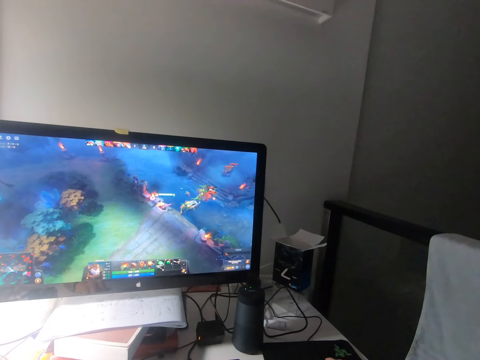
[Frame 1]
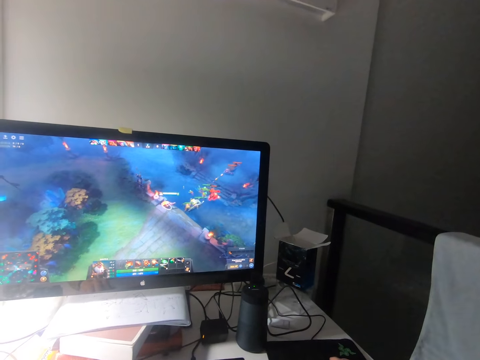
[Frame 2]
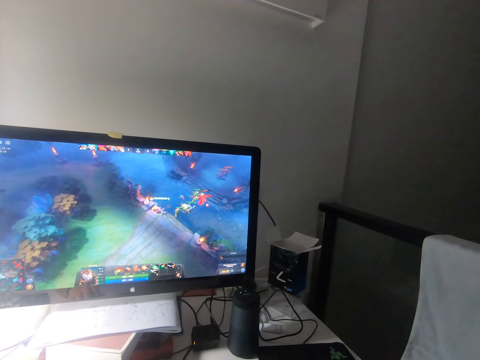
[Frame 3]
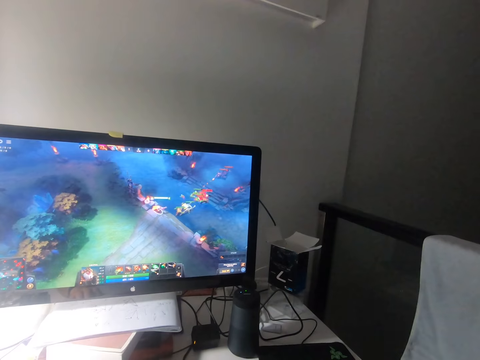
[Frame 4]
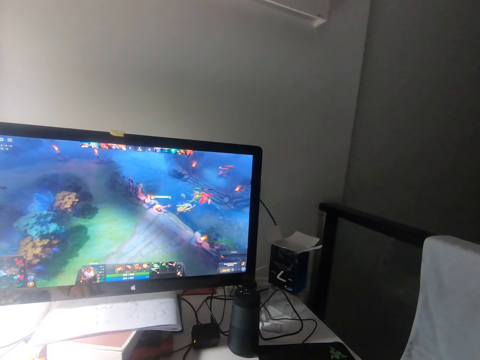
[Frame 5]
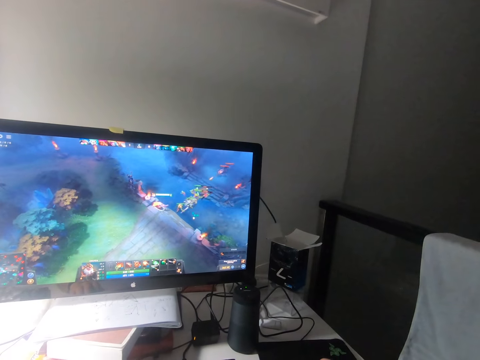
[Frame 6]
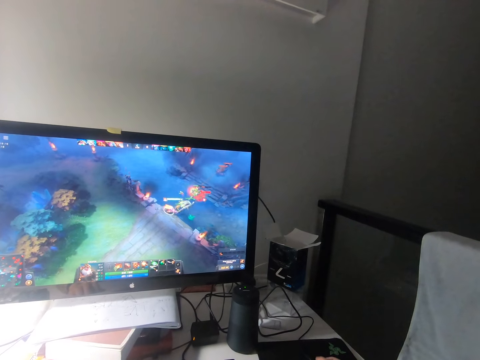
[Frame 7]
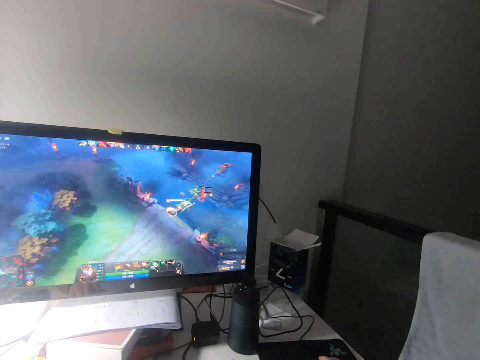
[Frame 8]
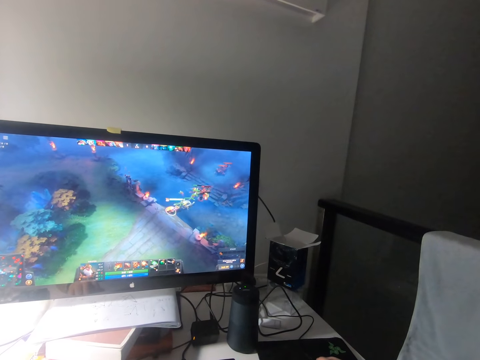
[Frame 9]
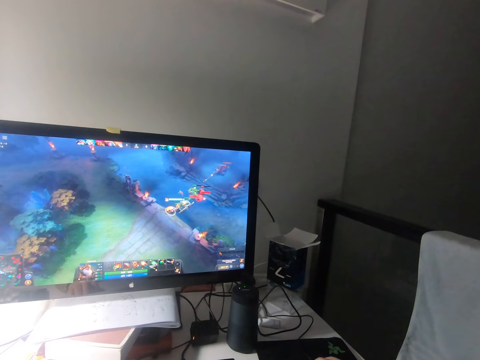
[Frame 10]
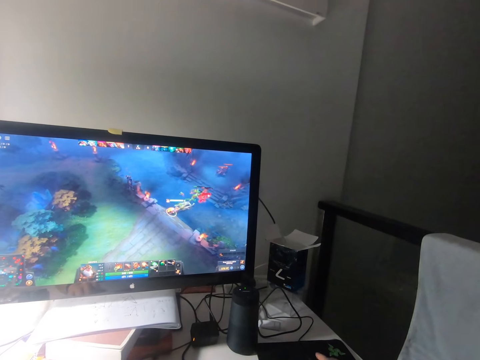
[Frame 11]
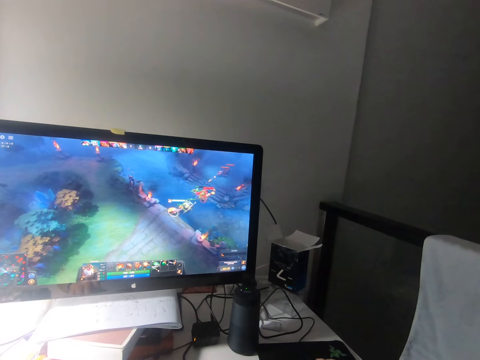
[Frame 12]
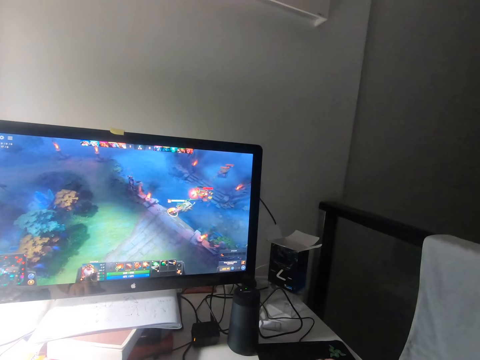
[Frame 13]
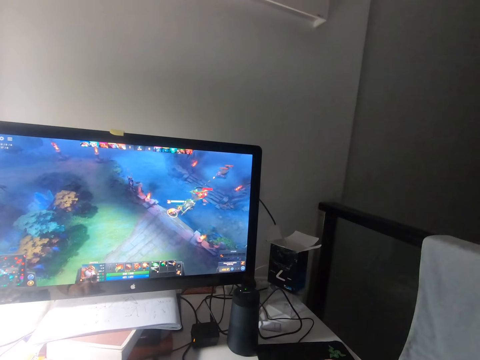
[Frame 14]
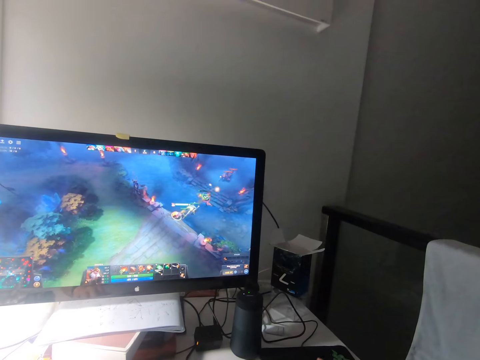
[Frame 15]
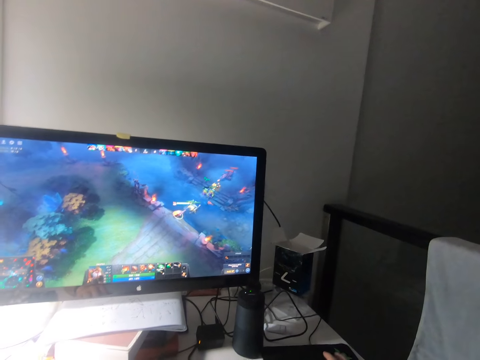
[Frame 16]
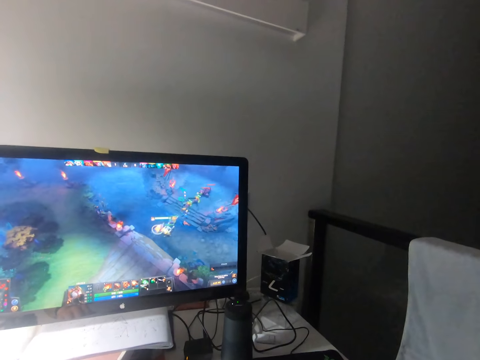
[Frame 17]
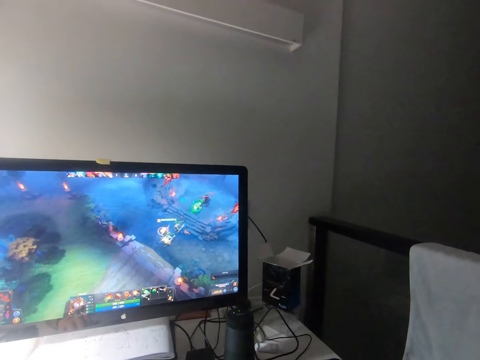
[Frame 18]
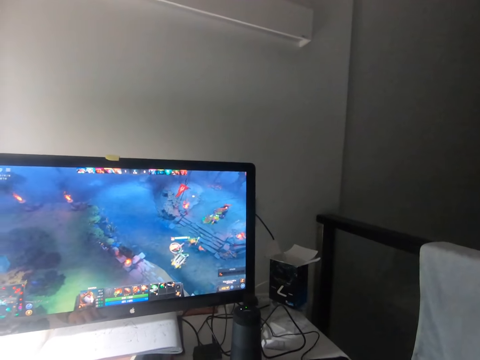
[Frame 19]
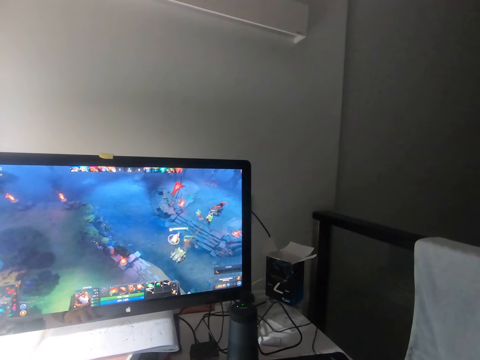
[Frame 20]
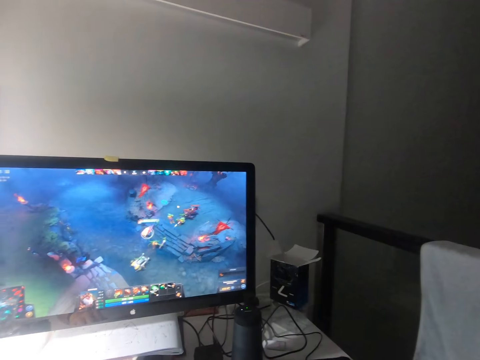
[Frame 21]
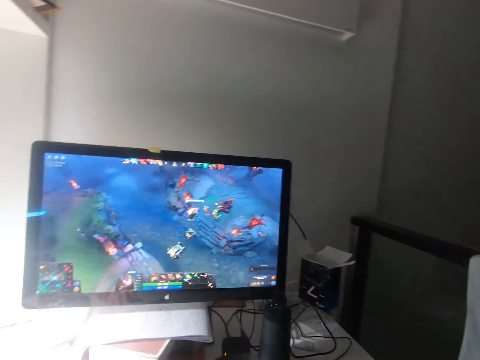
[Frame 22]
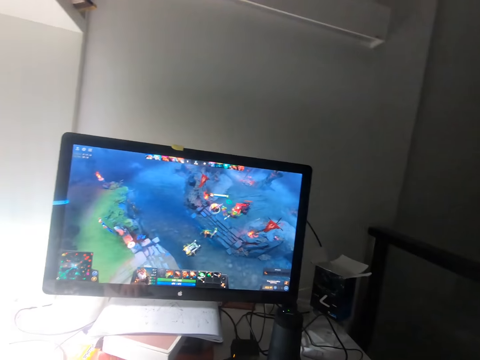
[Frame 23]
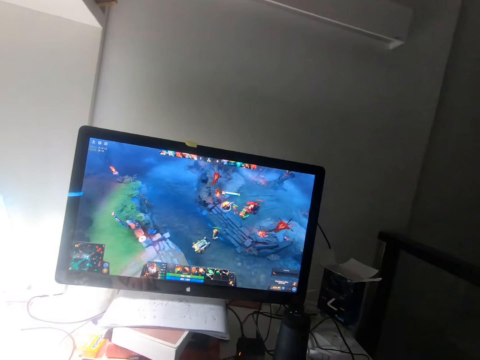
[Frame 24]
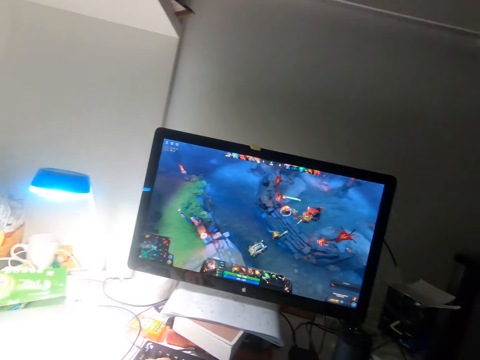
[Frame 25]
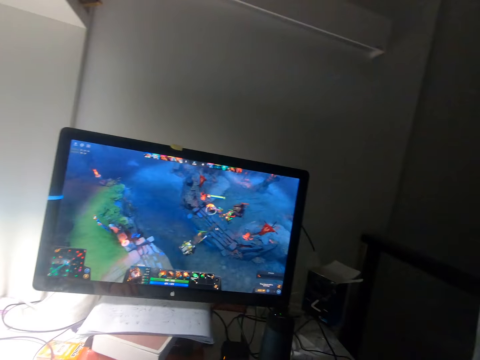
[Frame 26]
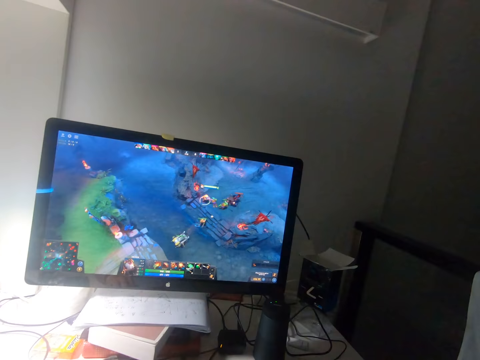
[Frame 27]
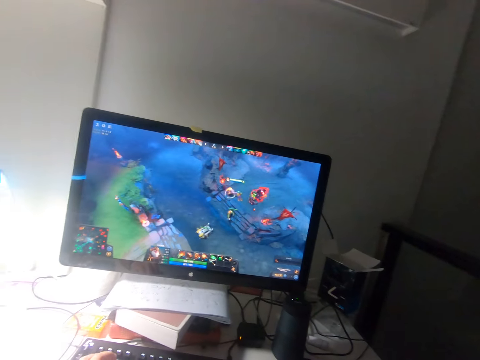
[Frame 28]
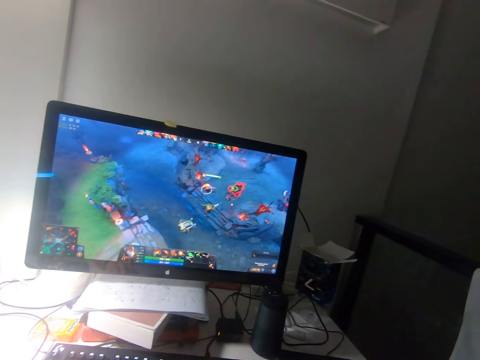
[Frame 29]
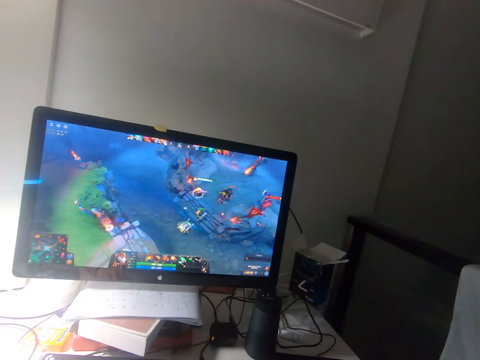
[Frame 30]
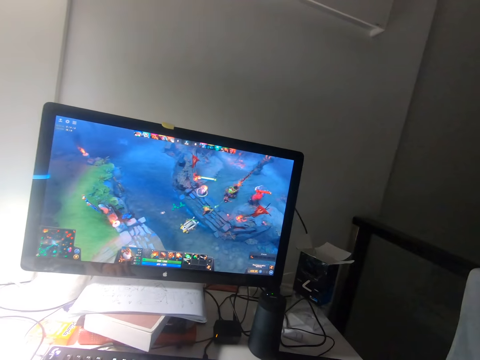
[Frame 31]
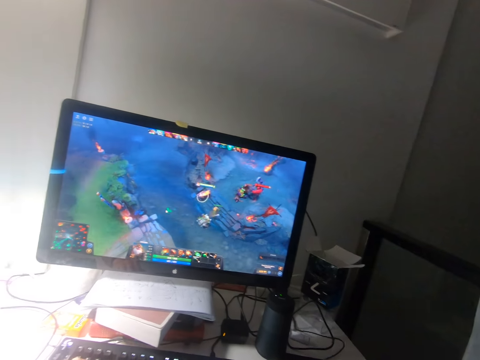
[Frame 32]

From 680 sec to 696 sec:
The camera wearer clicks the mouse. They play the game on the screen.

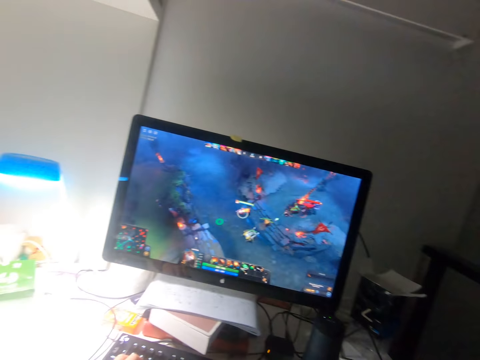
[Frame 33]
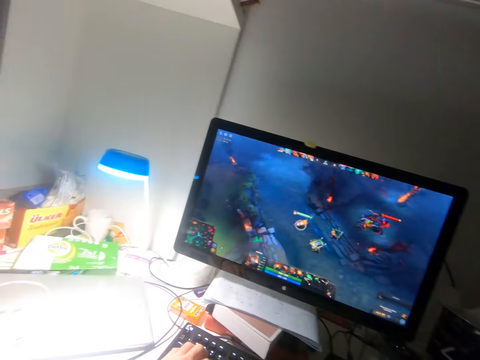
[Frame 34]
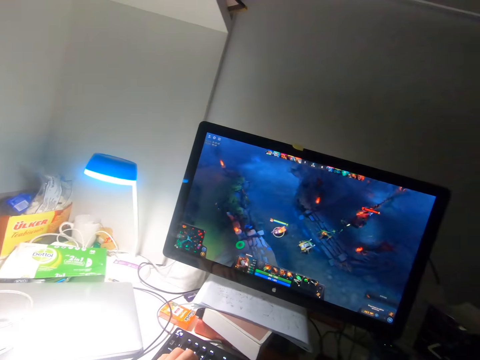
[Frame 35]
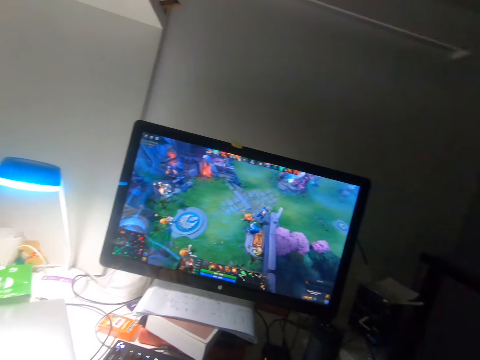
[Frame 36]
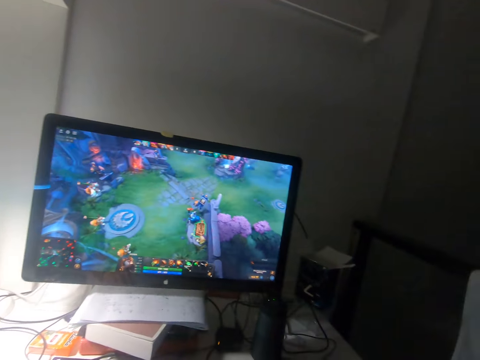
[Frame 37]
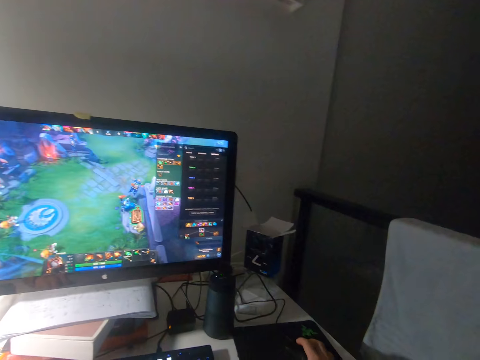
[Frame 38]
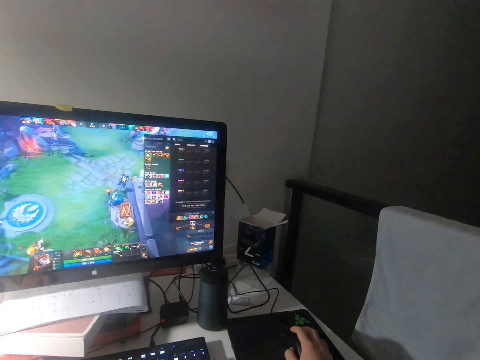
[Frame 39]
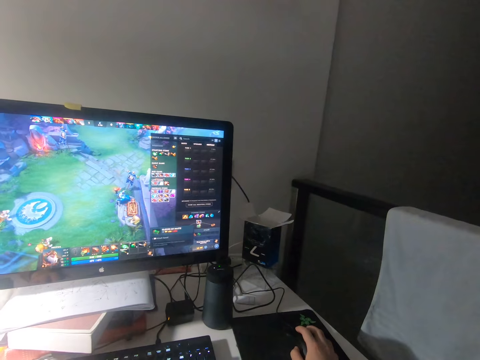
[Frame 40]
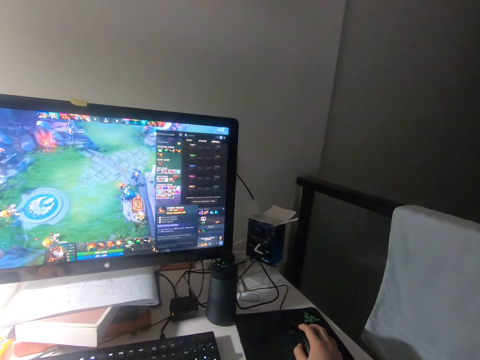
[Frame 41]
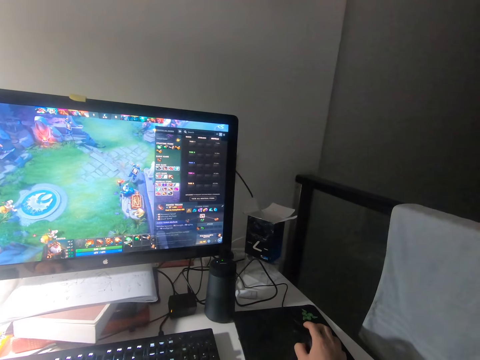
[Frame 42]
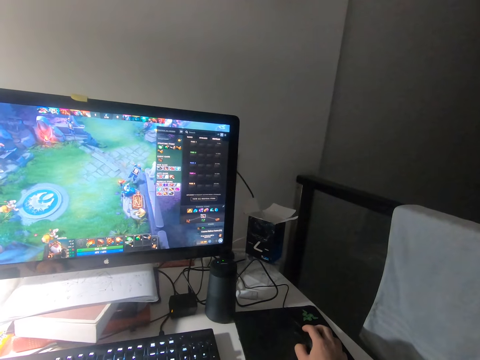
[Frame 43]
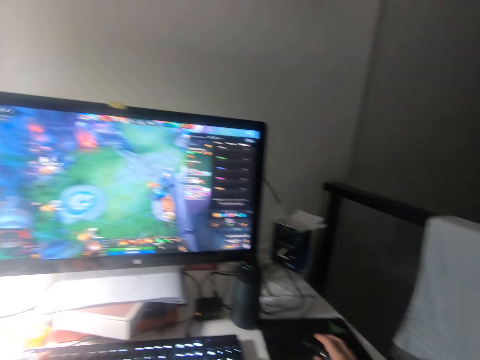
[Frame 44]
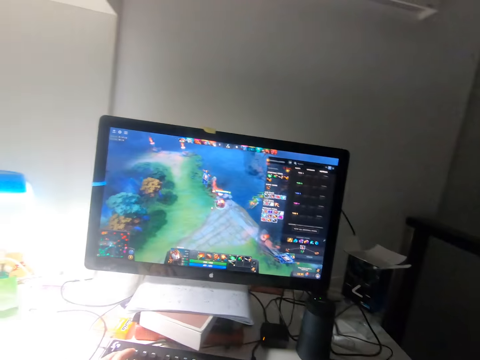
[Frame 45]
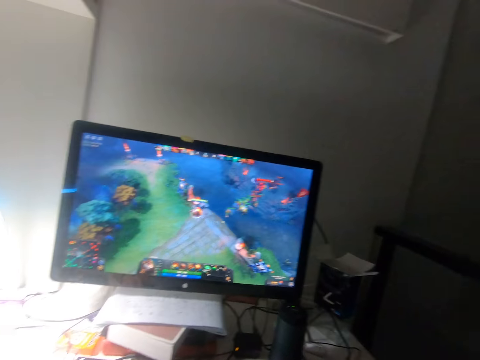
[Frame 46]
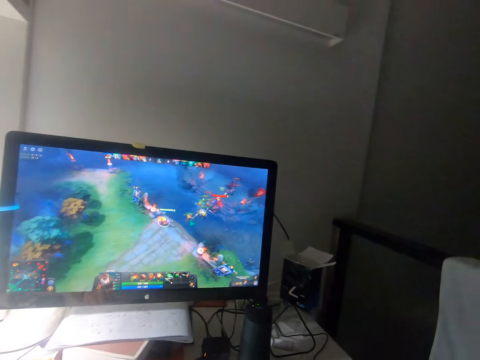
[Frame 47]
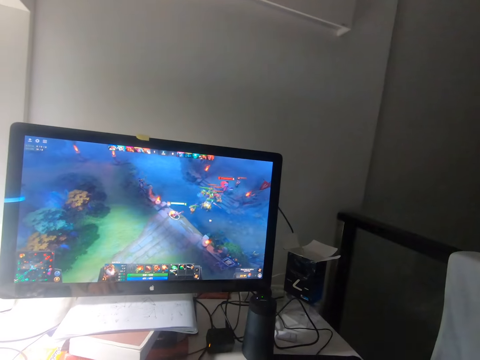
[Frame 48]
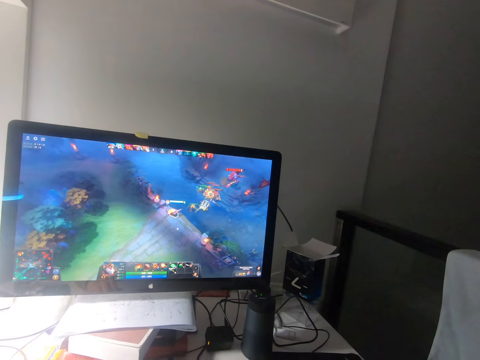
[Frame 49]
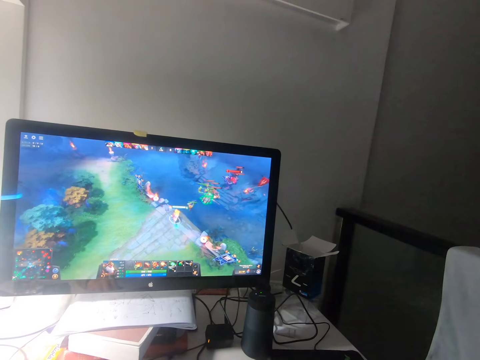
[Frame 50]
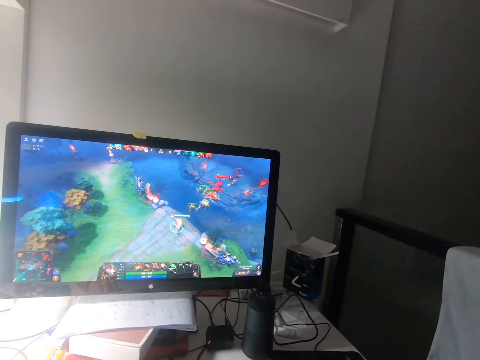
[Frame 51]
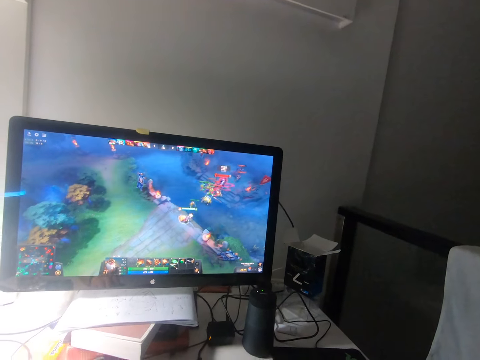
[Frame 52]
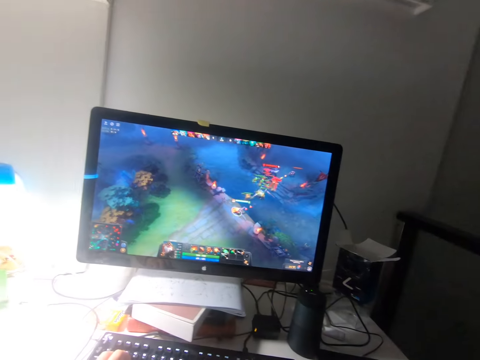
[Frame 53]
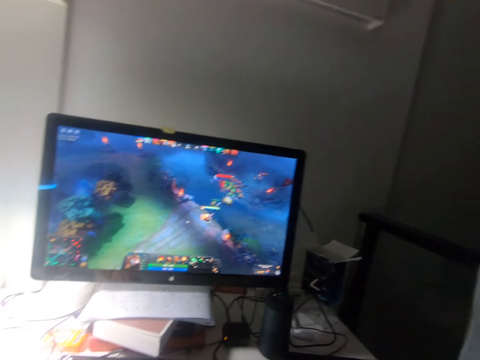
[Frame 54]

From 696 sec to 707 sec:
The camera wearer clicks the mouse on the table with his right hand. He moves the mouse on the table with his right hand.
